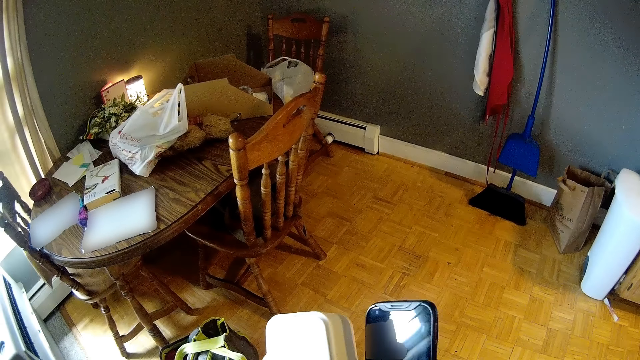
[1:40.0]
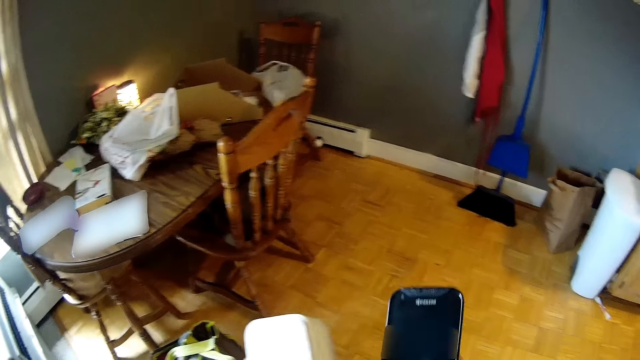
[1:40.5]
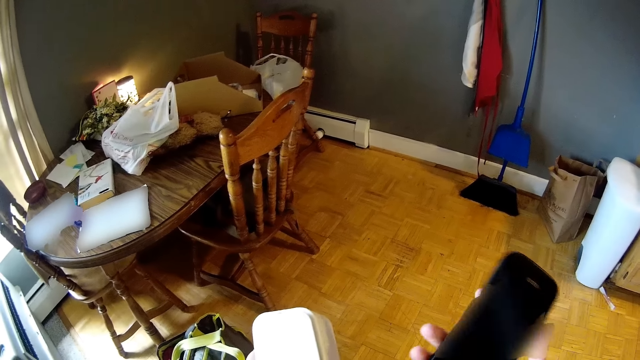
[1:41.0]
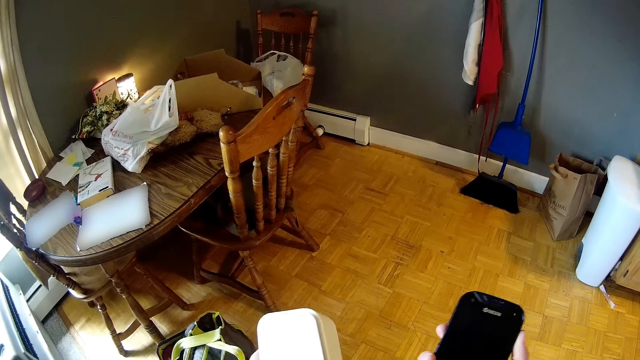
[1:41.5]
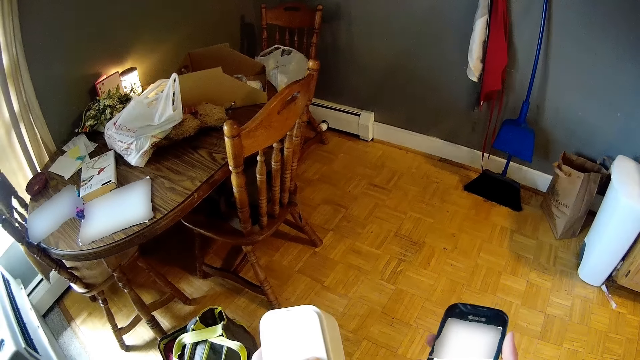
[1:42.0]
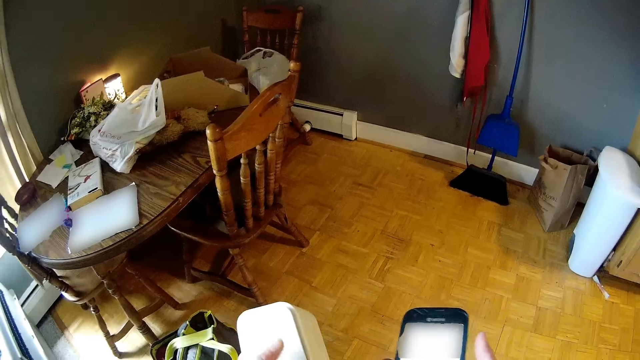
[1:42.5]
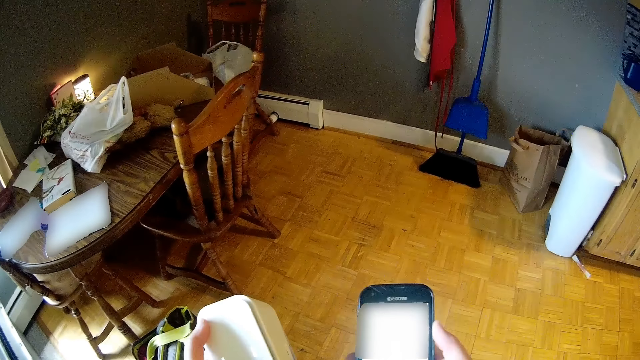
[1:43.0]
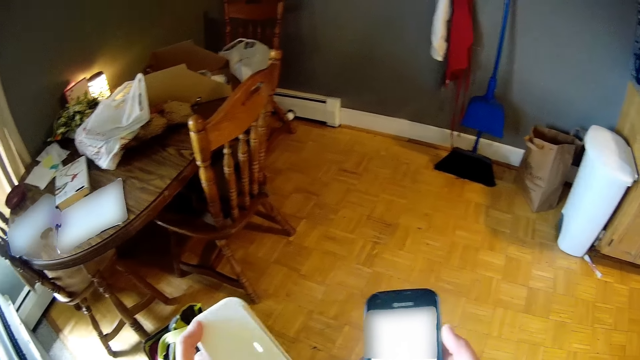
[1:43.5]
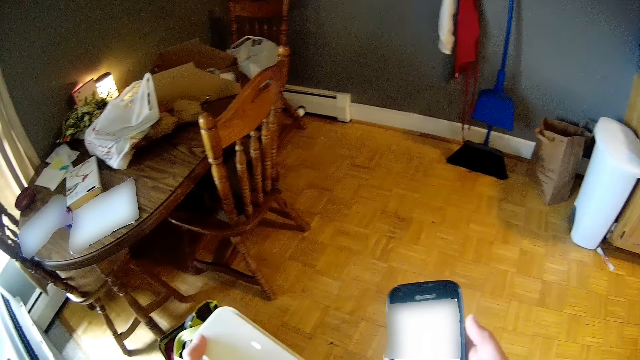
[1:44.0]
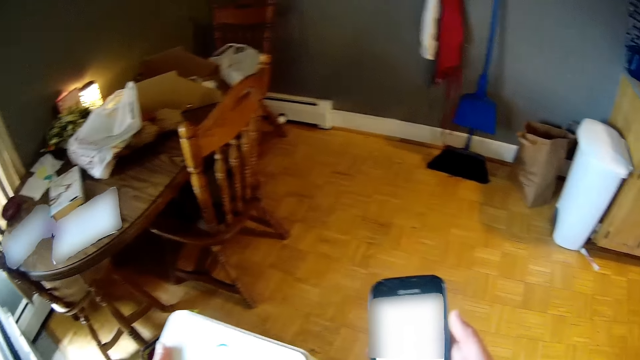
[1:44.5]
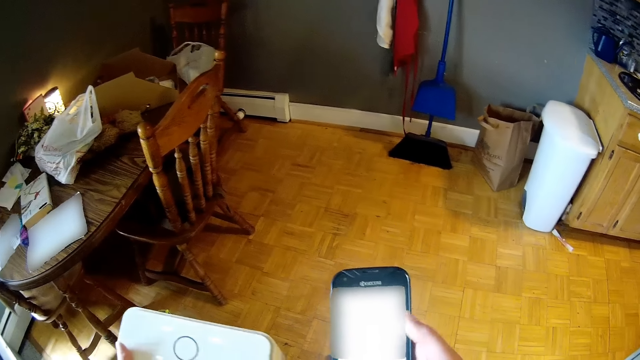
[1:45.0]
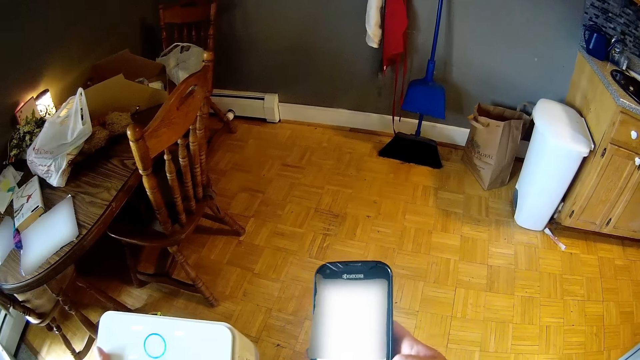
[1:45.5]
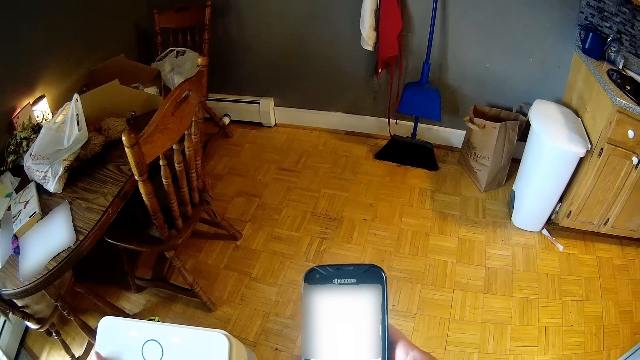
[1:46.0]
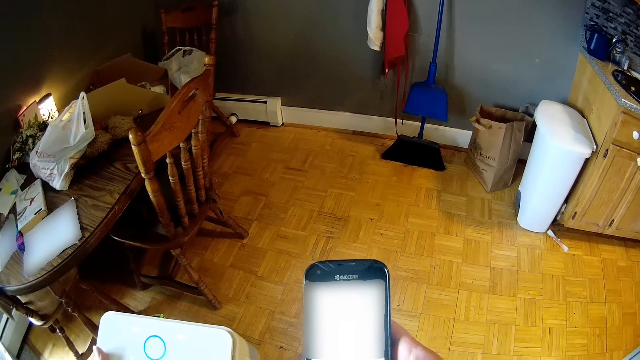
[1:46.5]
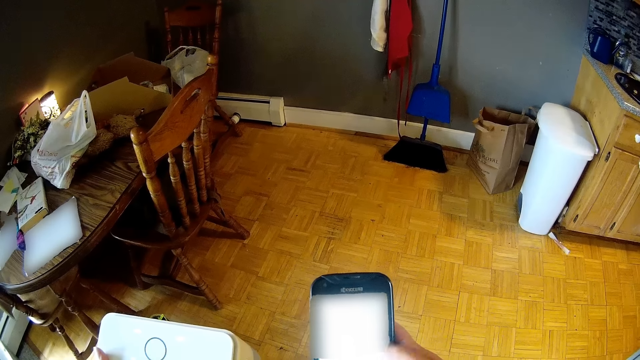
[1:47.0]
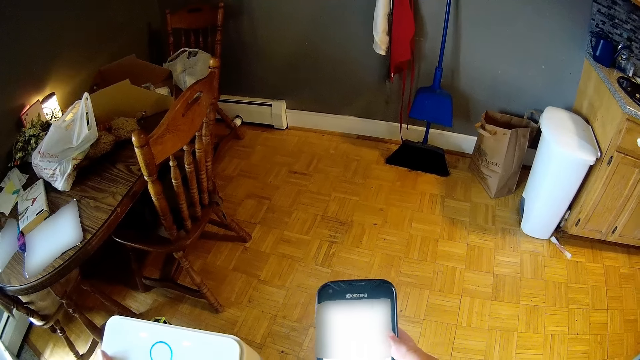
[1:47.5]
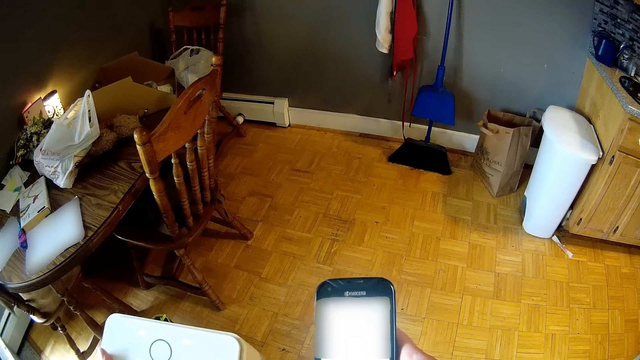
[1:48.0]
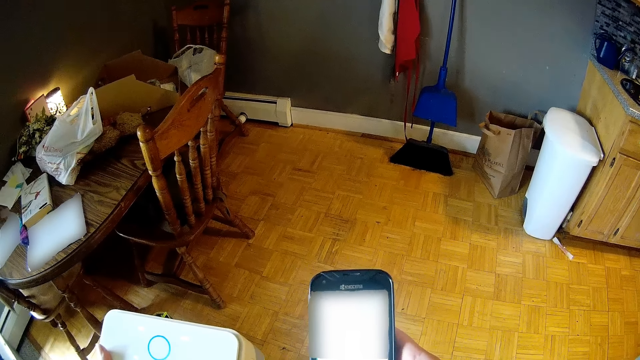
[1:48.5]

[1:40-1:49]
The camera wearer scrolls the phone.

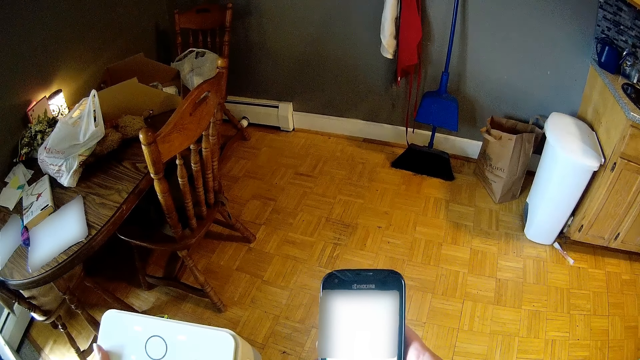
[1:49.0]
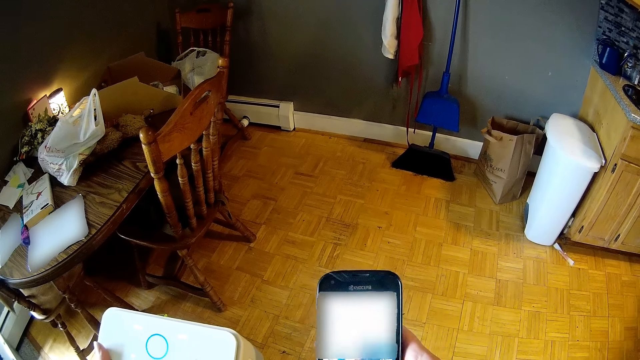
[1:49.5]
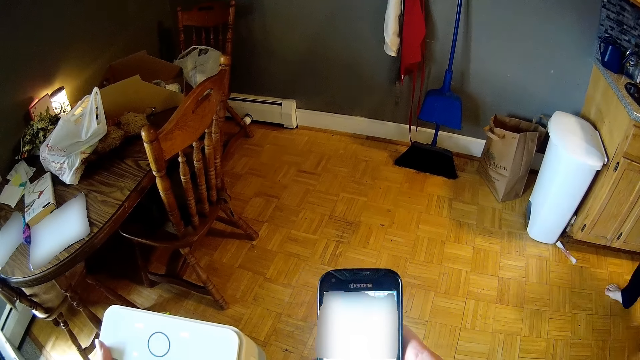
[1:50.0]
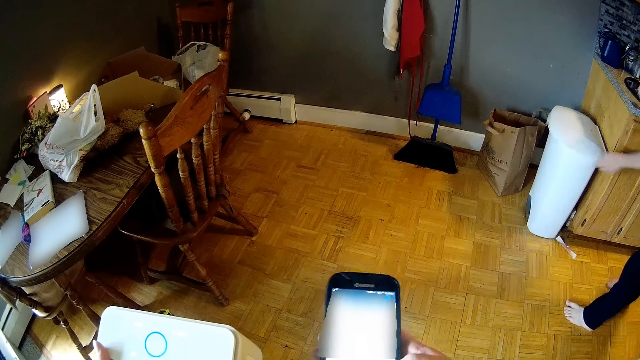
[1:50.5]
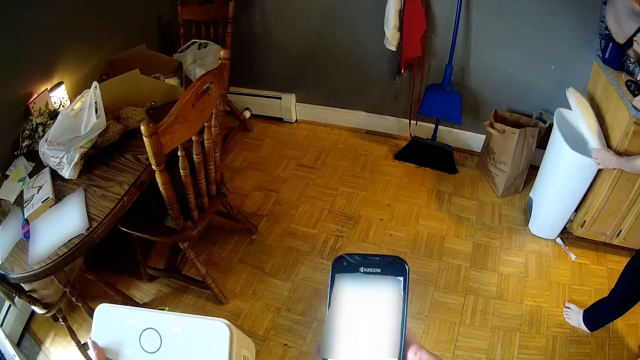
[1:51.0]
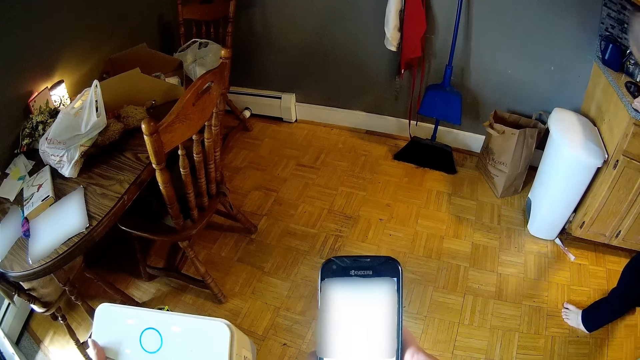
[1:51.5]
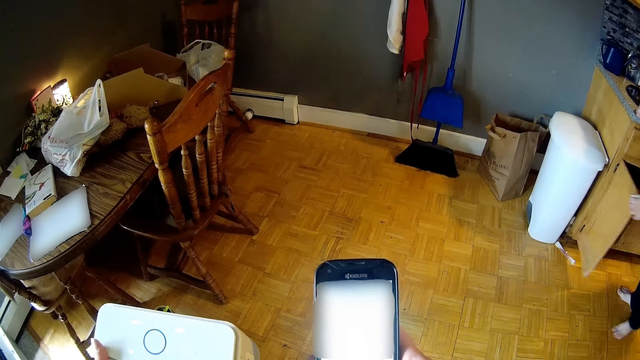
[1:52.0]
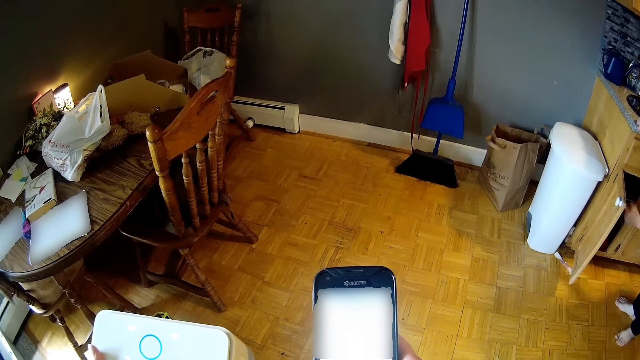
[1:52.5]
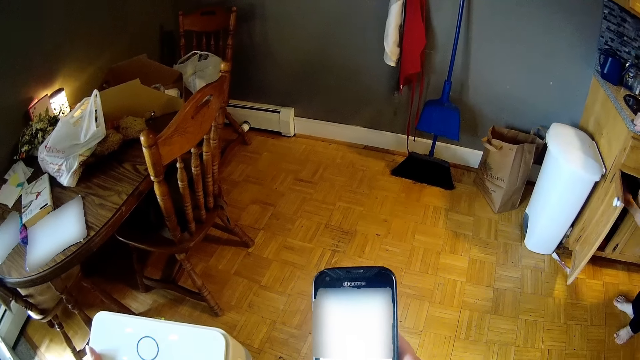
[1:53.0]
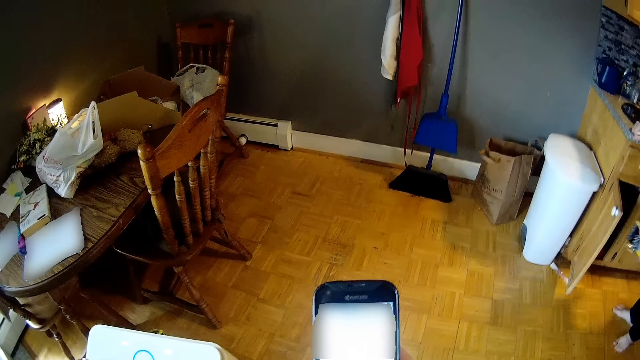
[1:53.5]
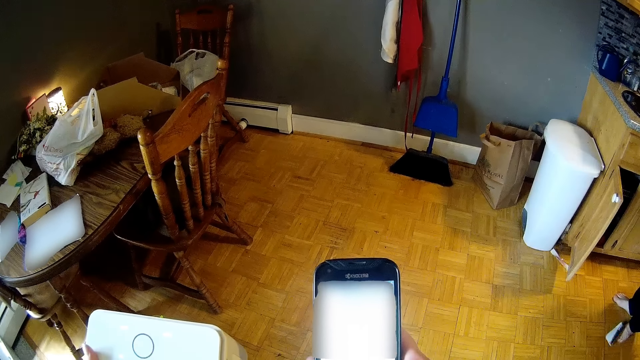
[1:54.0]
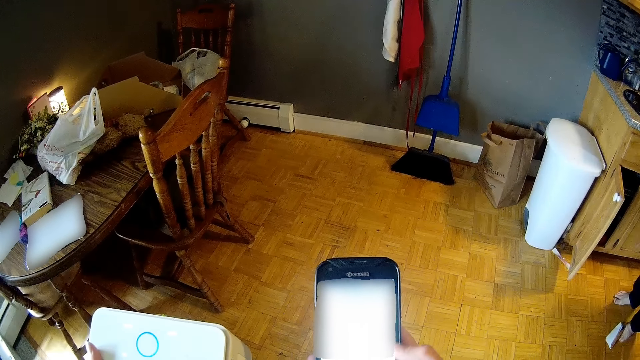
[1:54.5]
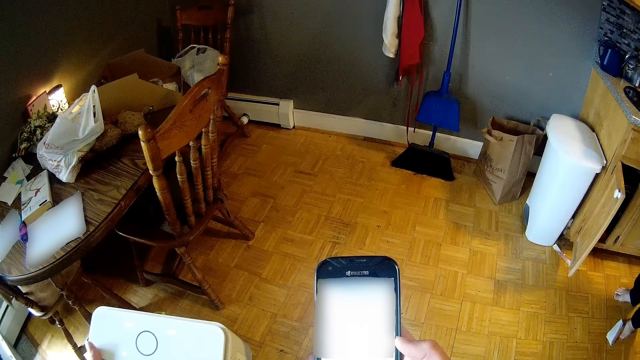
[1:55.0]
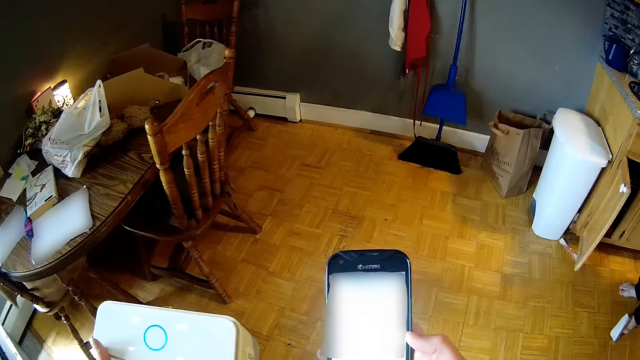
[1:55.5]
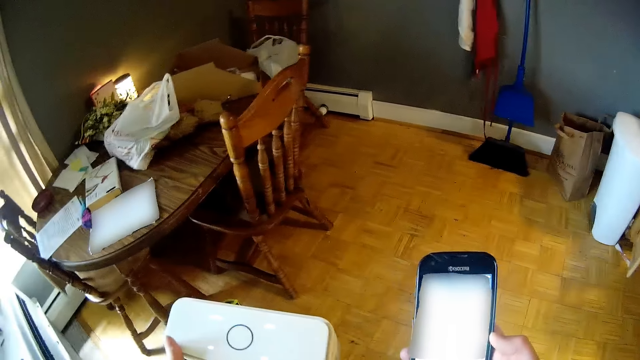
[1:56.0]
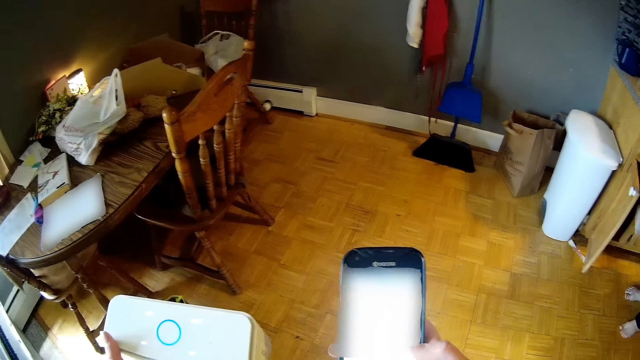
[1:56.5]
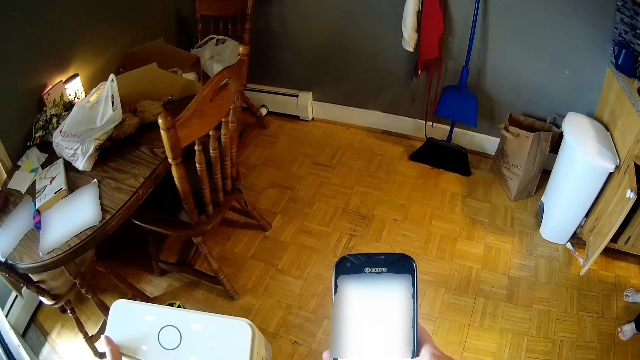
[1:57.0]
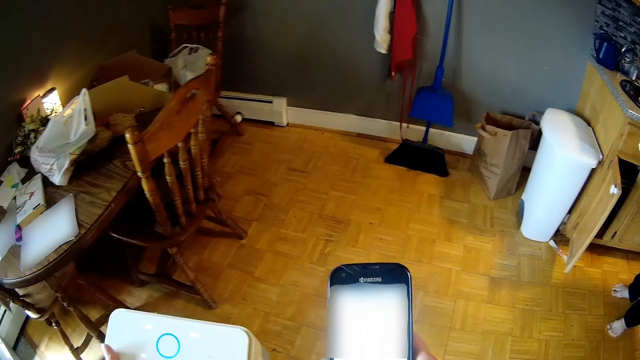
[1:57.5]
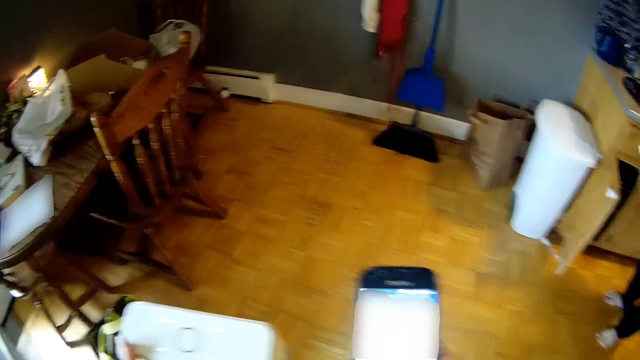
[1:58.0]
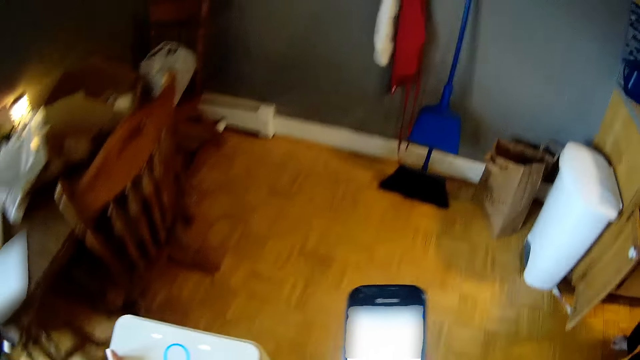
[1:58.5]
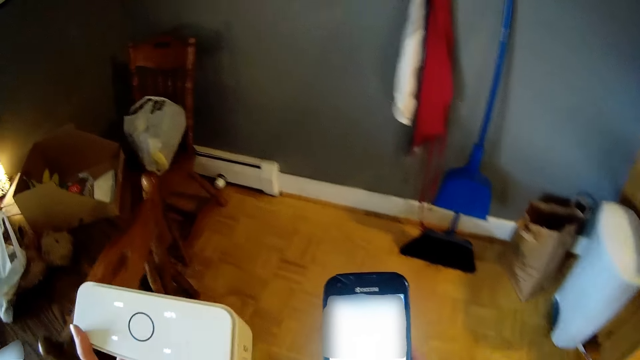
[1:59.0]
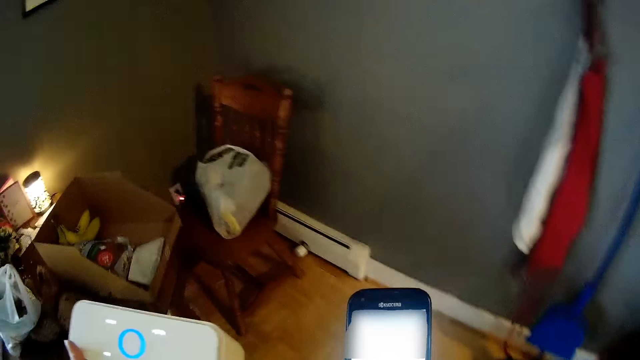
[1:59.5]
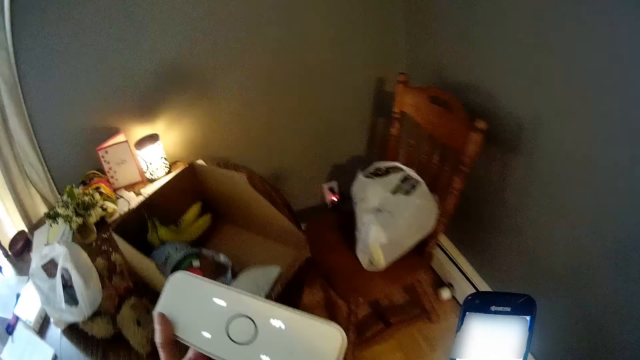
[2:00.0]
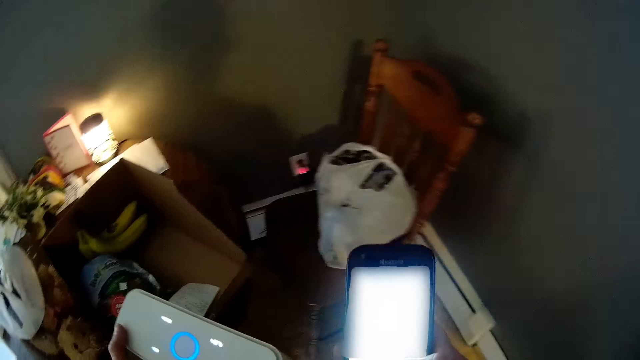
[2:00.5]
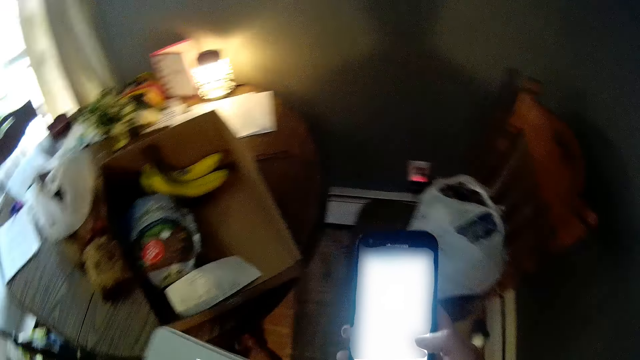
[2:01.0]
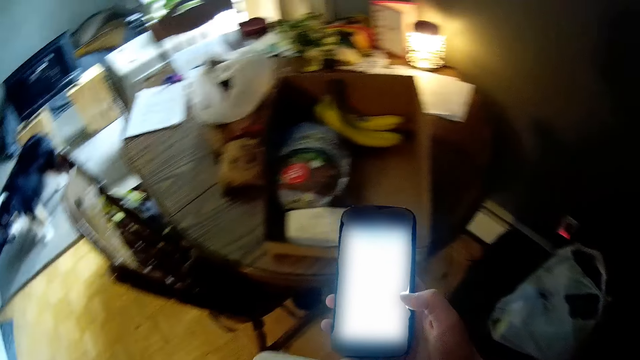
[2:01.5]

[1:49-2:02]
The man opens a waste bin on the floor with his left hand. The man shuts the waste bin. The man opens the cupboard under the countertop with his left hand. The man picks a nylon from the cupboard with his right hand. The camera wearer scrolls the phone.
